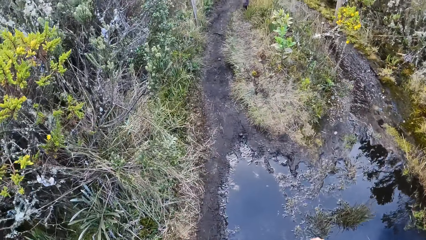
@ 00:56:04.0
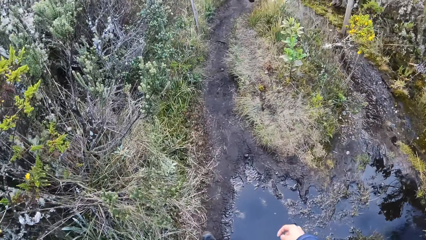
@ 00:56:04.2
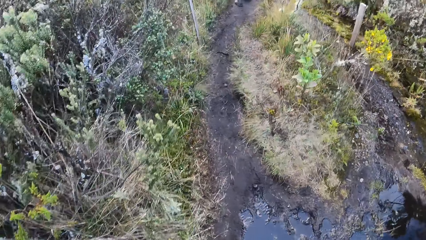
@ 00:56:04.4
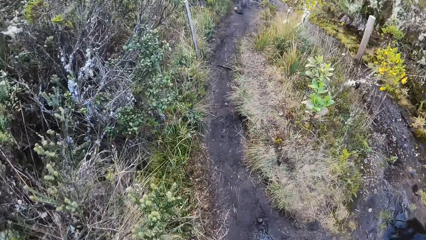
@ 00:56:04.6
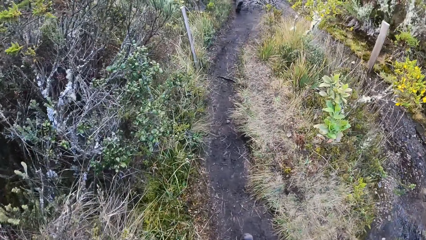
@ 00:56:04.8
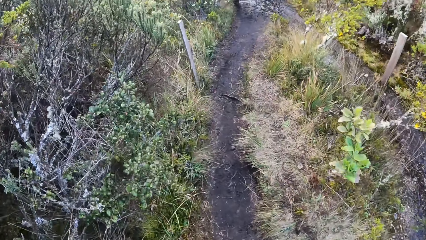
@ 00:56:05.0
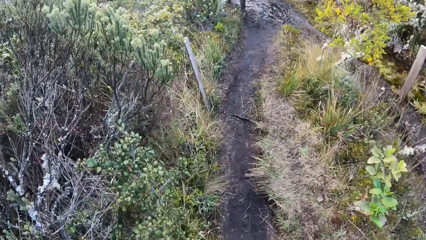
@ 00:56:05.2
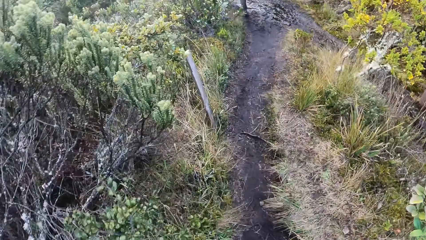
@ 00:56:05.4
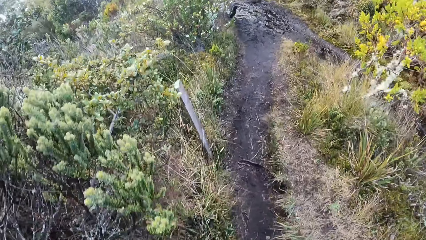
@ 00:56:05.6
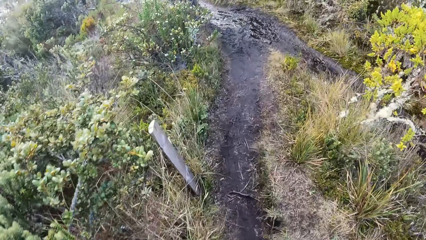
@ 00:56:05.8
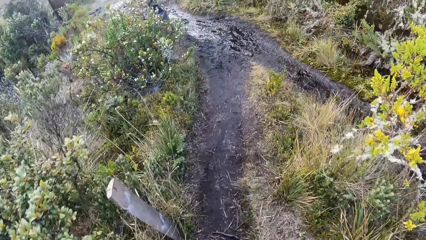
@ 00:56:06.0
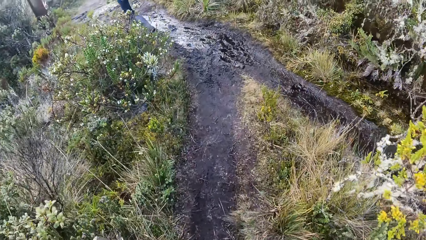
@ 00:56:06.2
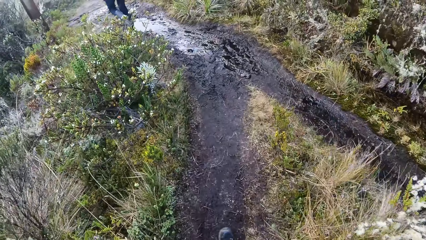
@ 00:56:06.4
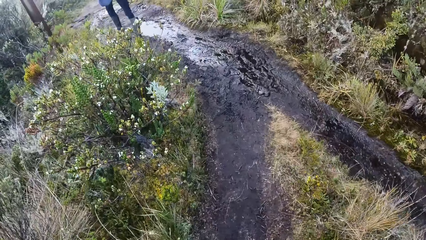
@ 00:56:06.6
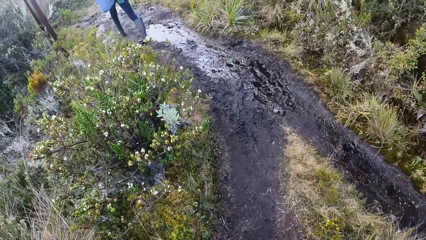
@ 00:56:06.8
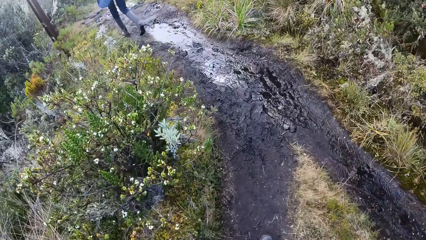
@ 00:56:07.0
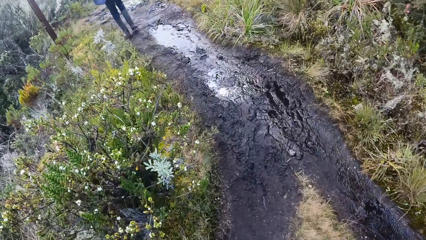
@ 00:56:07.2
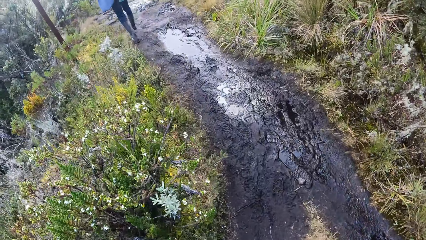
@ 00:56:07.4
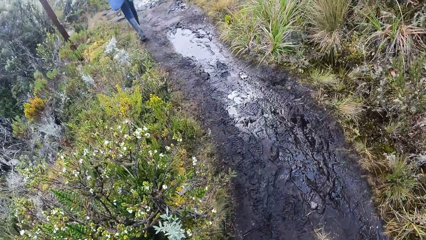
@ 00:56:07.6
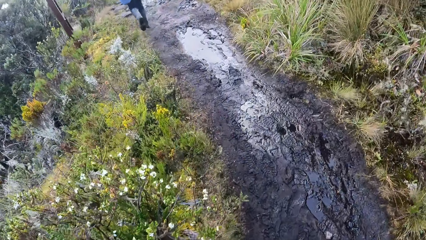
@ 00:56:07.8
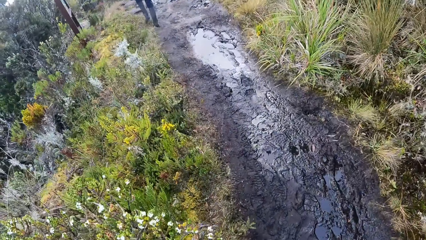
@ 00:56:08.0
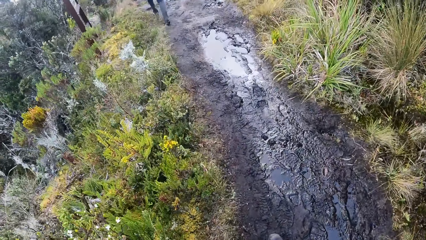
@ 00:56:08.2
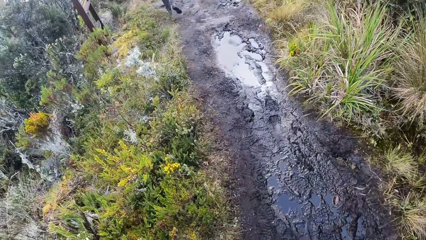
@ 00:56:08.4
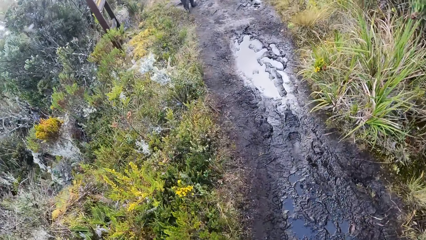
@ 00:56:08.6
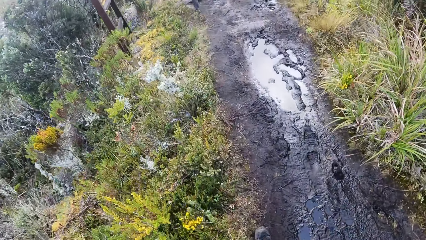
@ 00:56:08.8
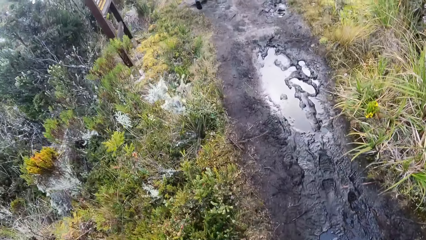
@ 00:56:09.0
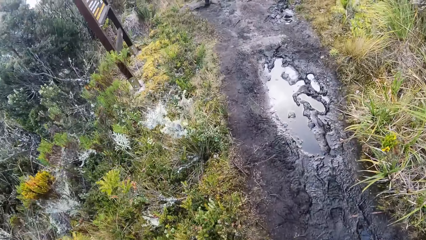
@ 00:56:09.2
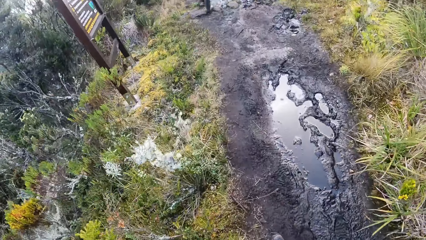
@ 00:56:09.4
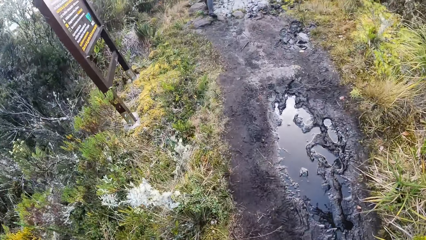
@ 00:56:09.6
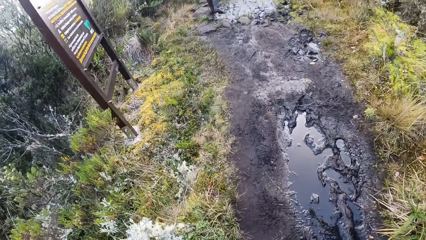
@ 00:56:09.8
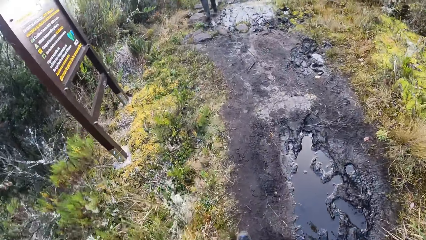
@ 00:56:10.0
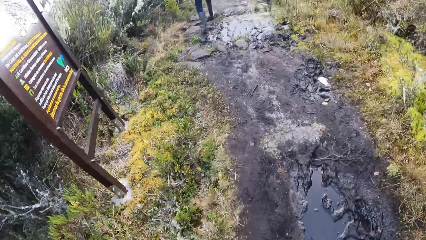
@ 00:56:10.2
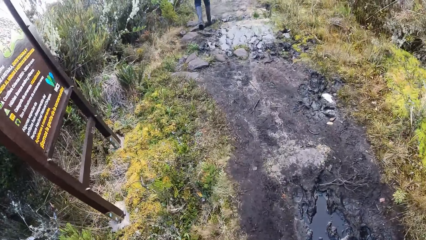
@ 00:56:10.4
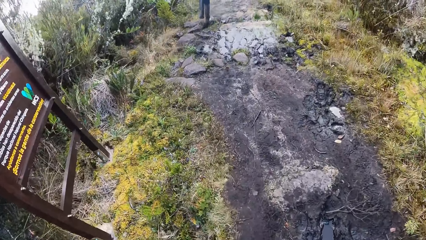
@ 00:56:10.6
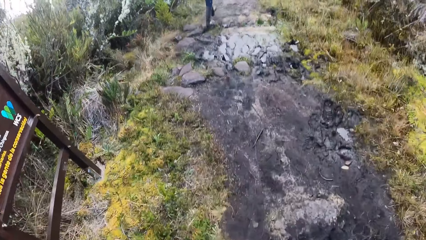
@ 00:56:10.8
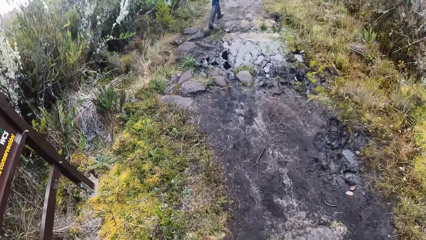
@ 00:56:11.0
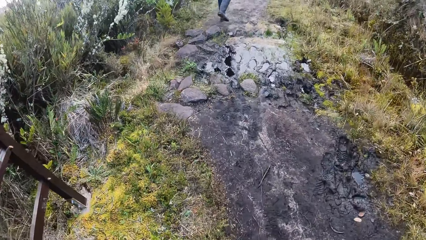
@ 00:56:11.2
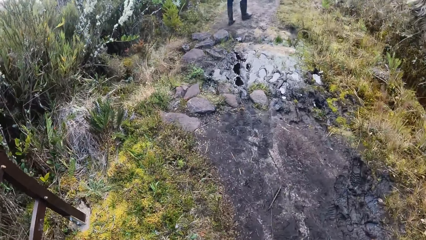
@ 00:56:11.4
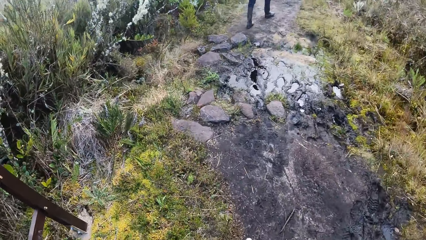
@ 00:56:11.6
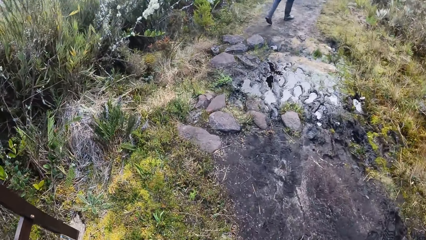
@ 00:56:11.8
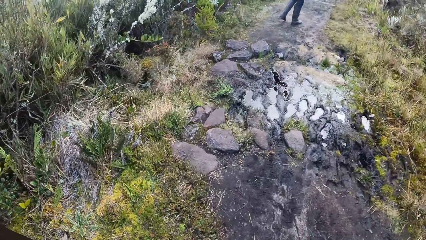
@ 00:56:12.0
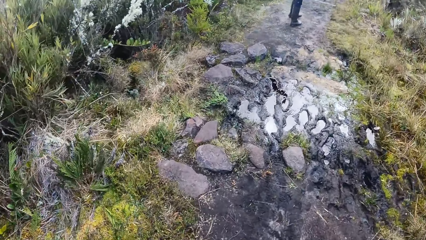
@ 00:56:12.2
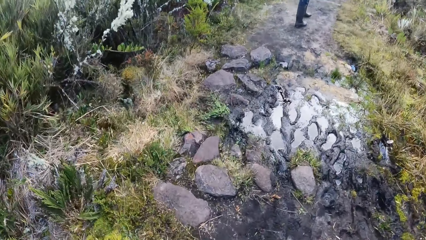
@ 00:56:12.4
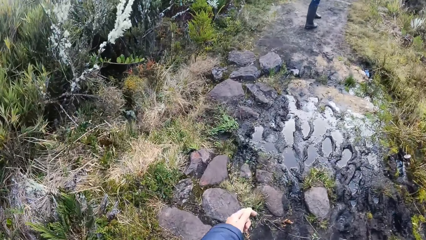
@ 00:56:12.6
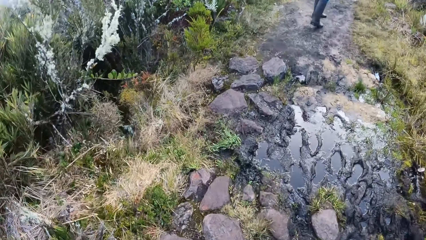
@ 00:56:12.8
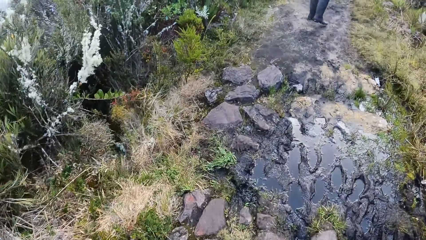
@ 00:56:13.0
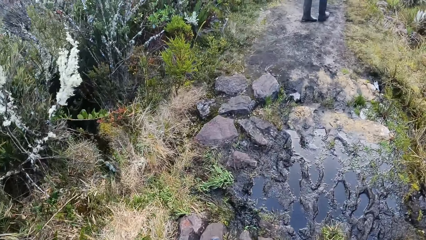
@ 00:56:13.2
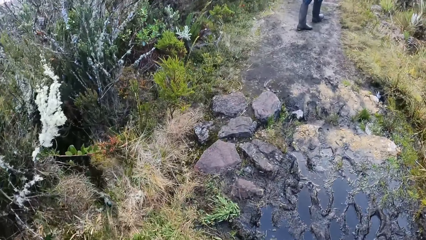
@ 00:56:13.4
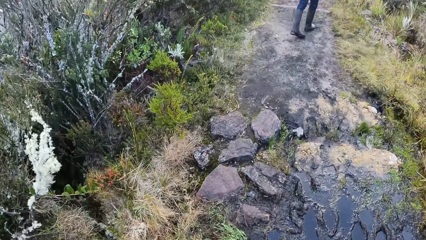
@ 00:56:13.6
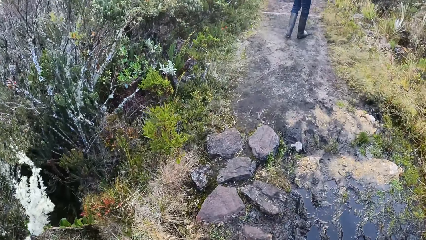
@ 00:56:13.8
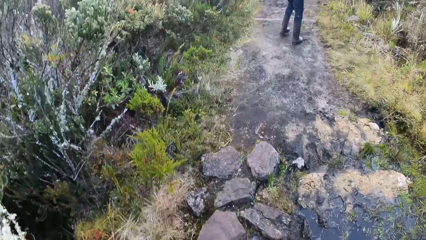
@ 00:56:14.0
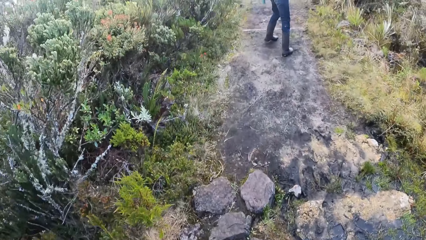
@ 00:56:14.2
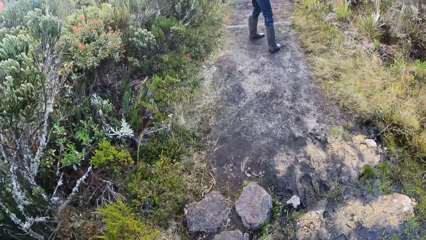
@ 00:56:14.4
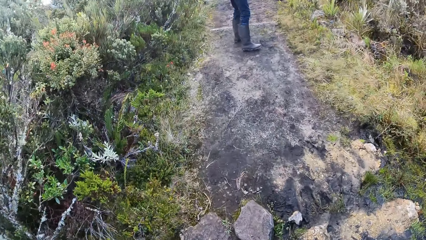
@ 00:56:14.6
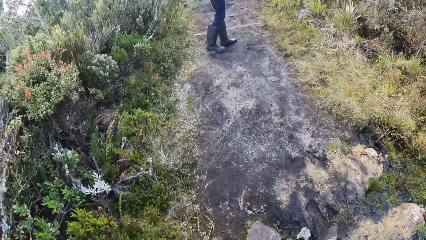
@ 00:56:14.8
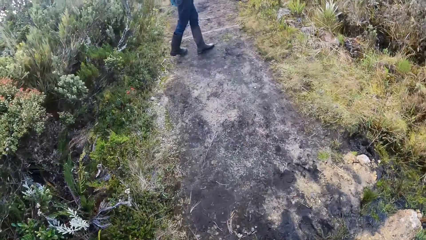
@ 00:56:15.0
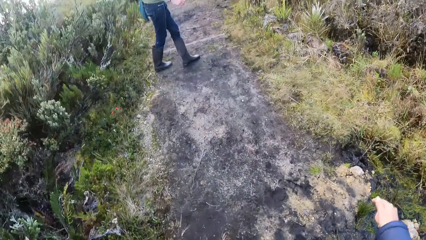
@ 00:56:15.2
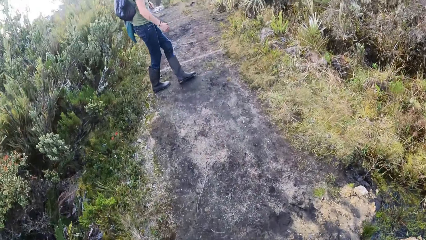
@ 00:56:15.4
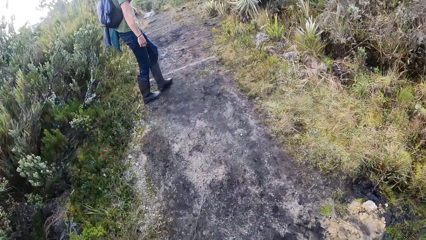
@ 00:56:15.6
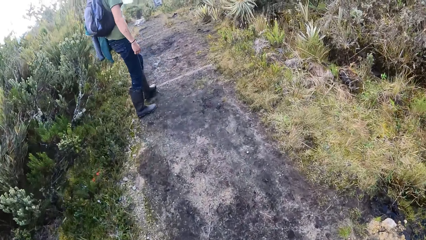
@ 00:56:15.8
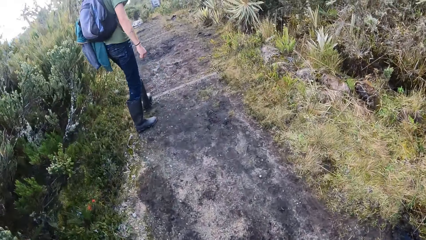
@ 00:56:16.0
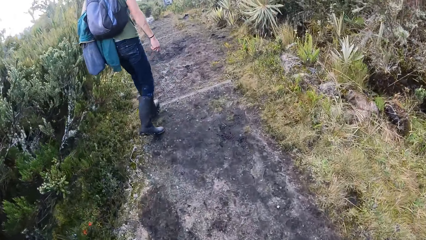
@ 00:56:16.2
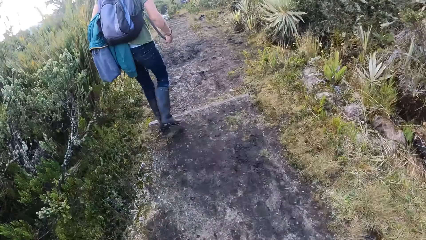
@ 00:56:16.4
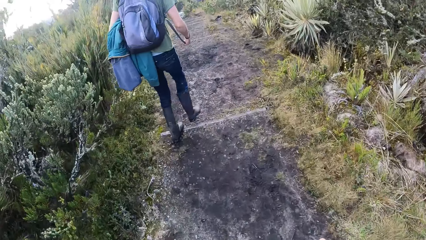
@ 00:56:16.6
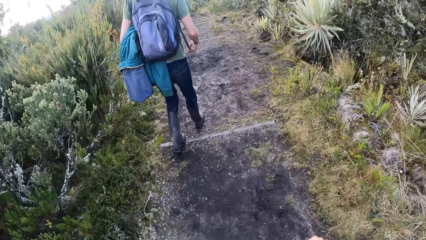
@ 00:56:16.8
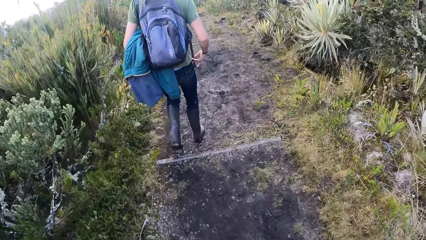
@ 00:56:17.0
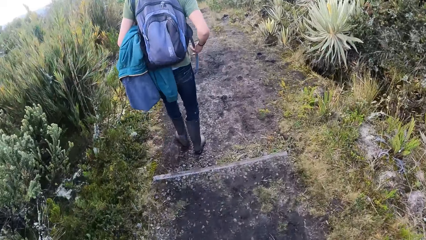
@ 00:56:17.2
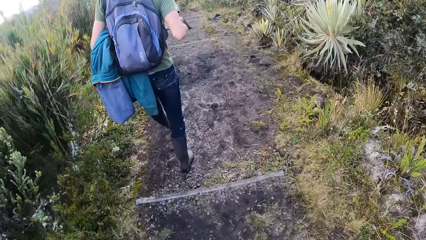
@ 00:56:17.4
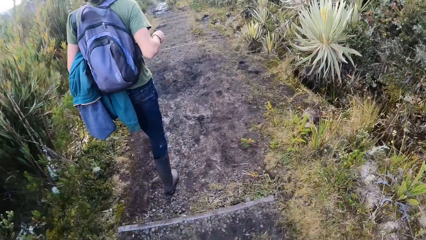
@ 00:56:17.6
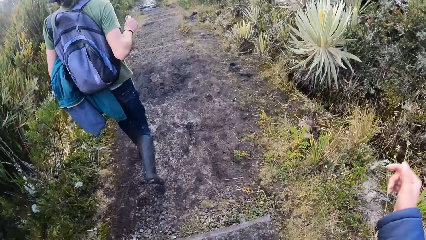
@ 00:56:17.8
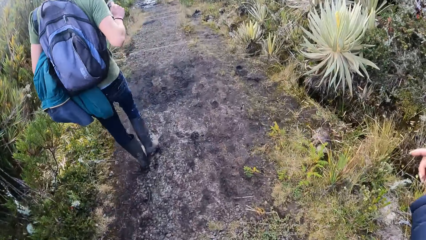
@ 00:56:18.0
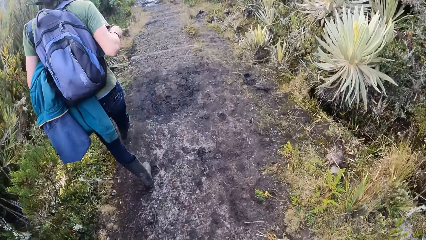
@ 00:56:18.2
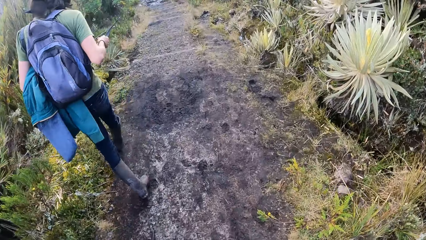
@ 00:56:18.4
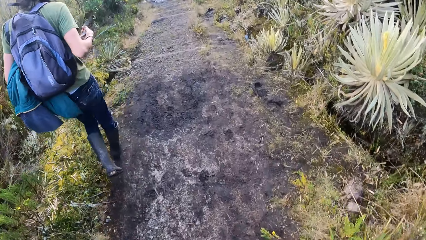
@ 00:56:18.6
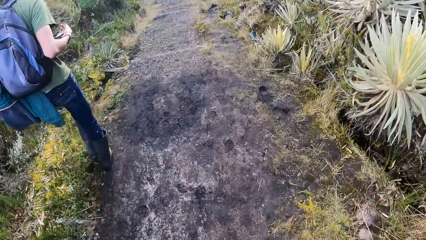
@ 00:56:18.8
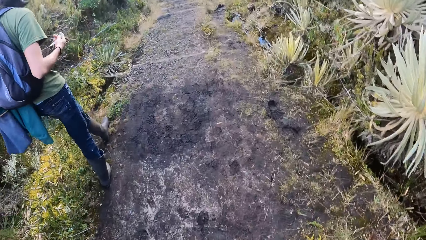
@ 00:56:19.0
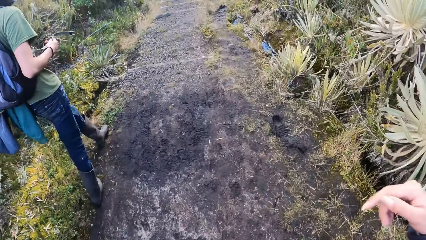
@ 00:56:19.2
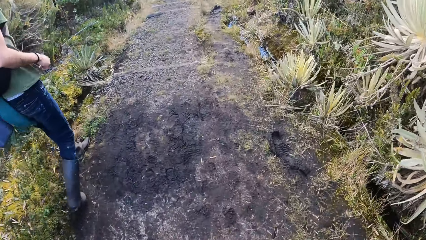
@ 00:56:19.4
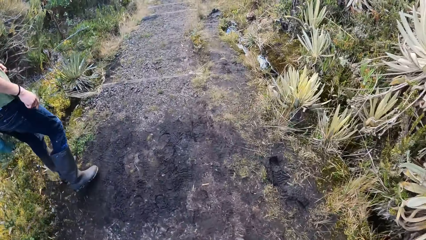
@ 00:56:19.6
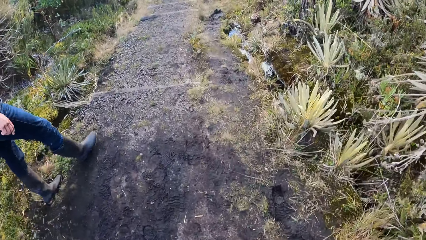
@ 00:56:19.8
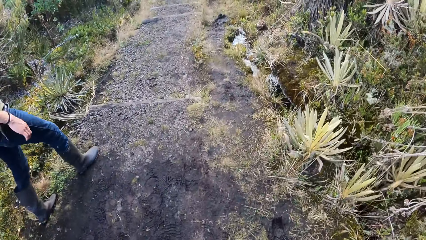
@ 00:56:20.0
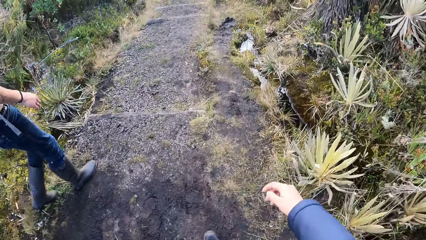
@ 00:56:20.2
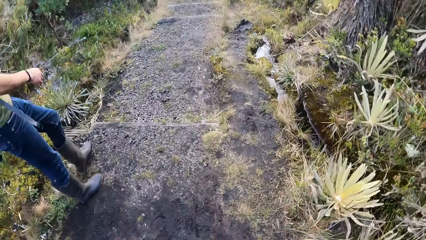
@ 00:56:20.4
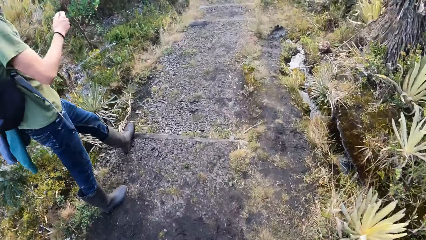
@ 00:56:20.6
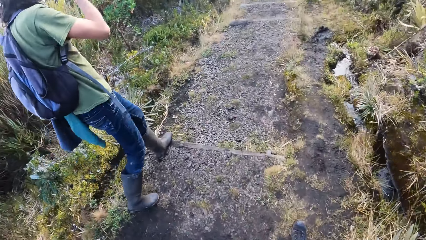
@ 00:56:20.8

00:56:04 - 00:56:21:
The camera wearer converses with a person.
